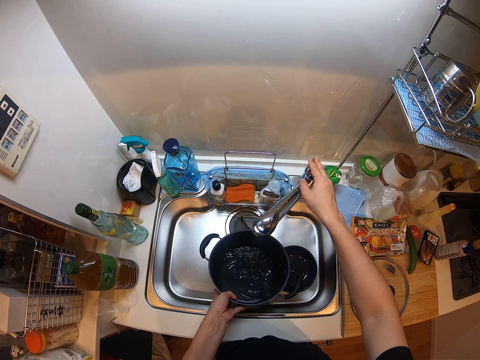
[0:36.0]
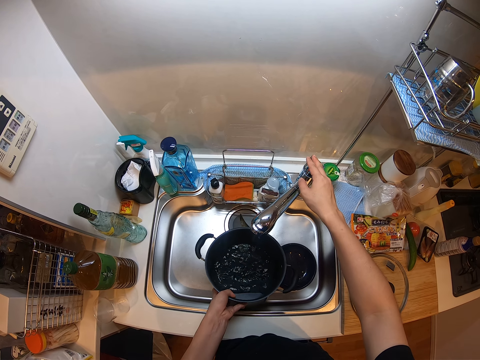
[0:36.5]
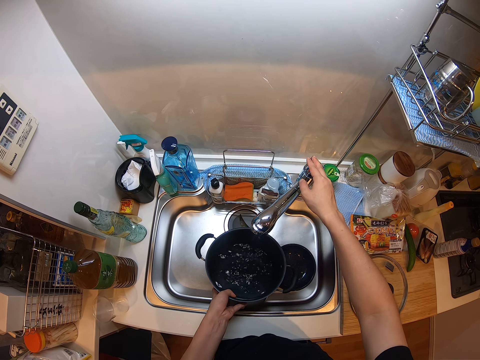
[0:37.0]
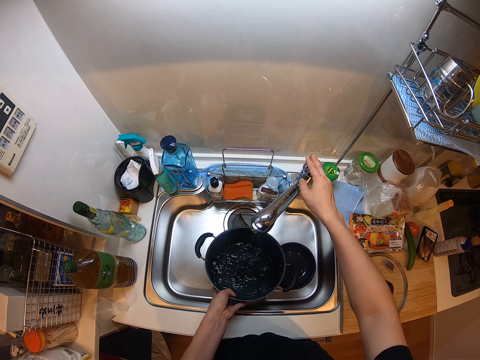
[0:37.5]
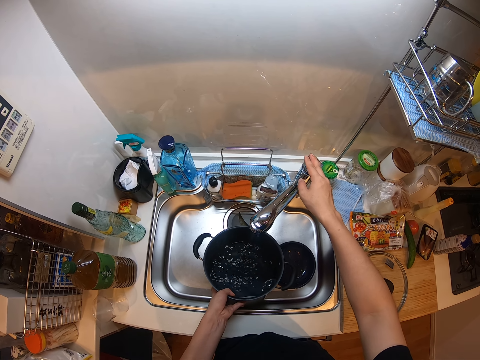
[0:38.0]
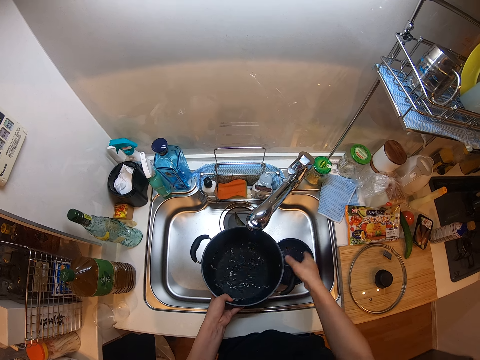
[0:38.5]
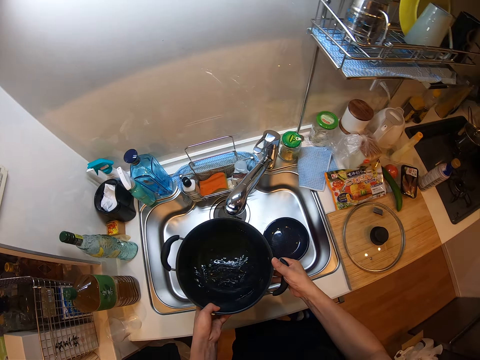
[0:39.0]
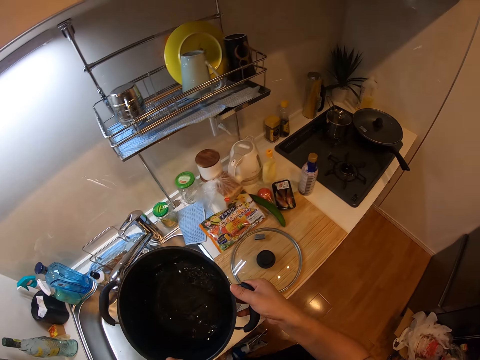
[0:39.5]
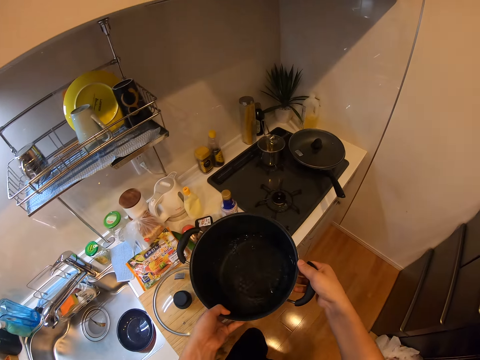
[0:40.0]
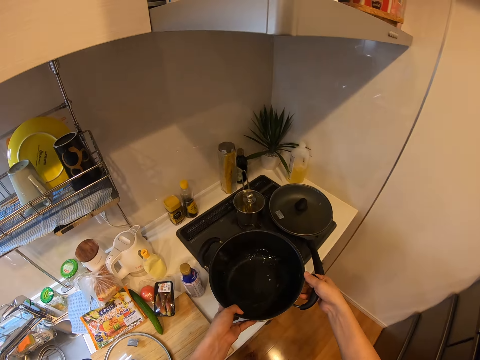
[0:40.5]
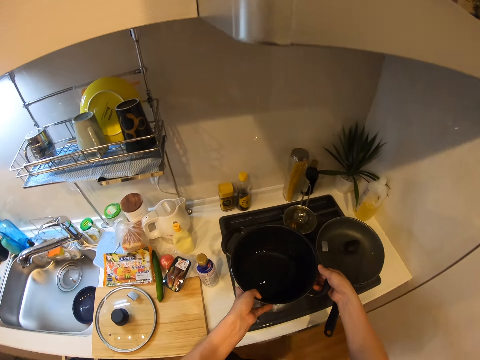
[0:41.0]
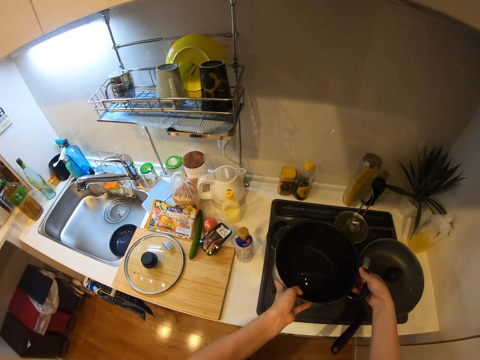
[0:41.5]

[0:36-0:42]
The camera wearer switches off the tap. They lift the cooking pot. They drop the pot on the gas cooker.

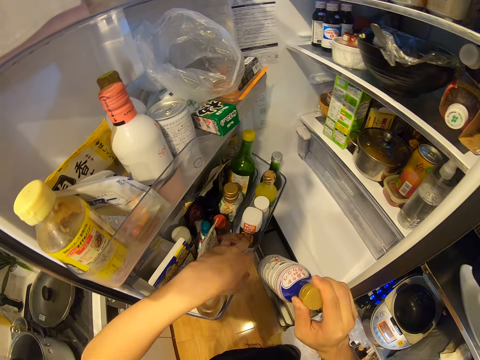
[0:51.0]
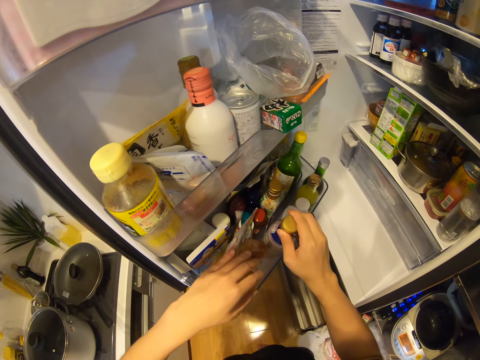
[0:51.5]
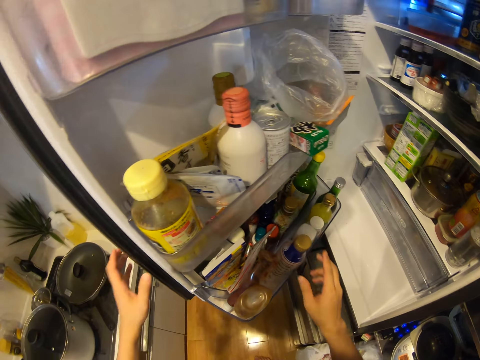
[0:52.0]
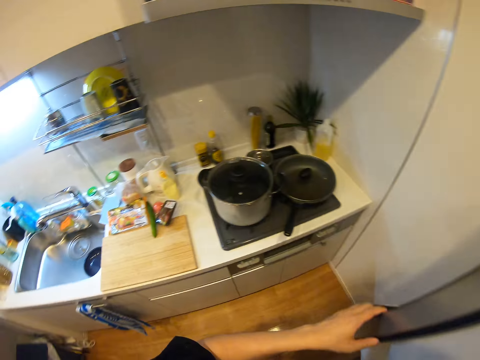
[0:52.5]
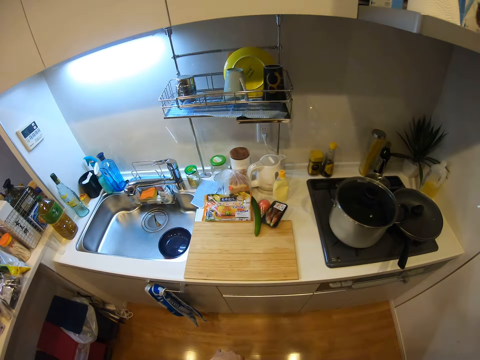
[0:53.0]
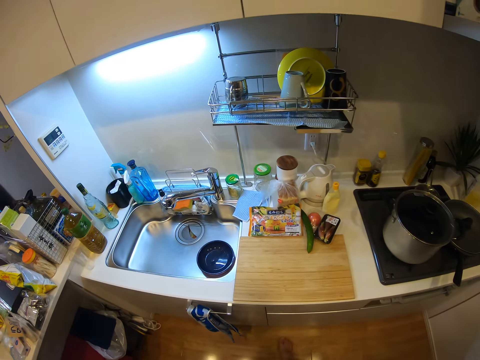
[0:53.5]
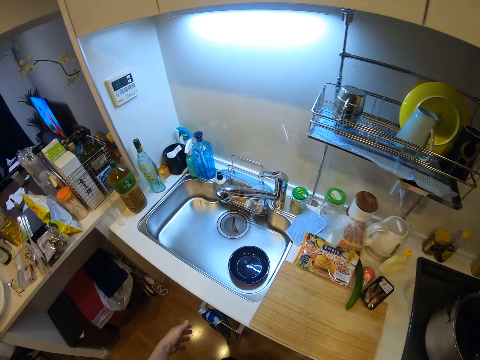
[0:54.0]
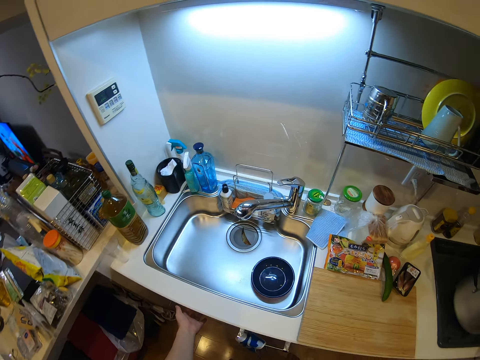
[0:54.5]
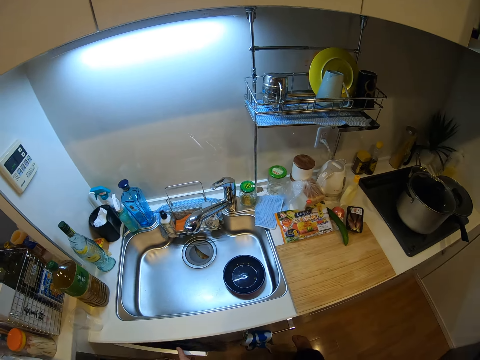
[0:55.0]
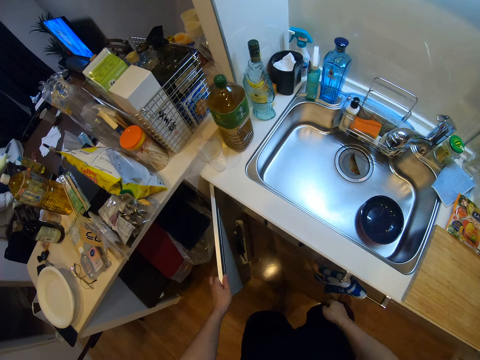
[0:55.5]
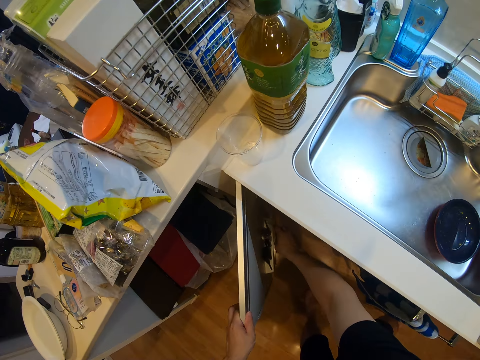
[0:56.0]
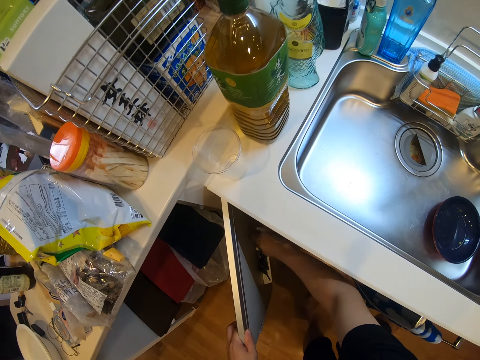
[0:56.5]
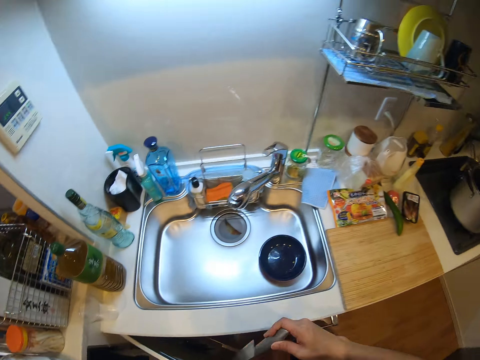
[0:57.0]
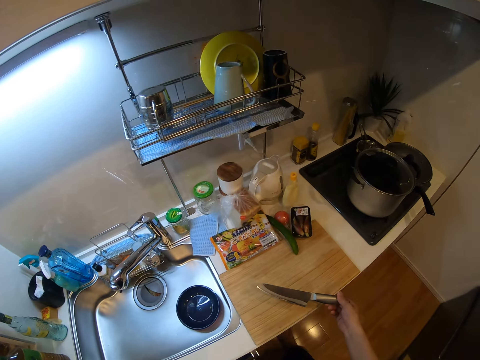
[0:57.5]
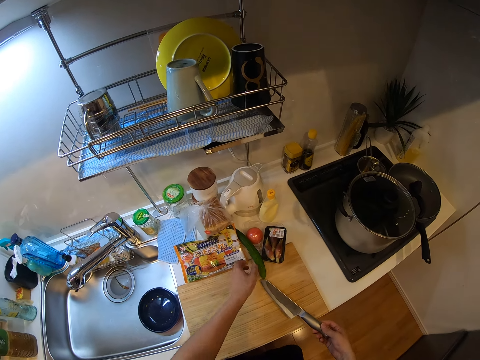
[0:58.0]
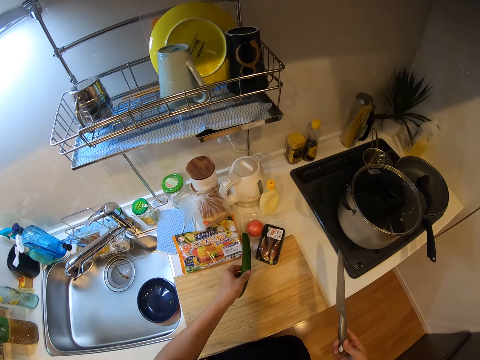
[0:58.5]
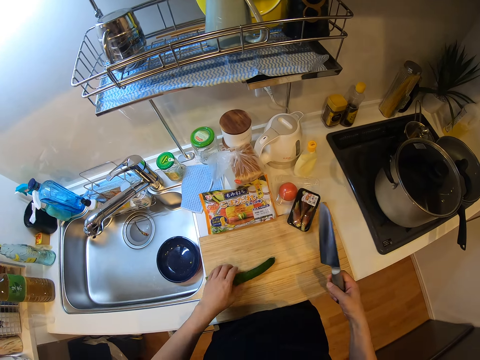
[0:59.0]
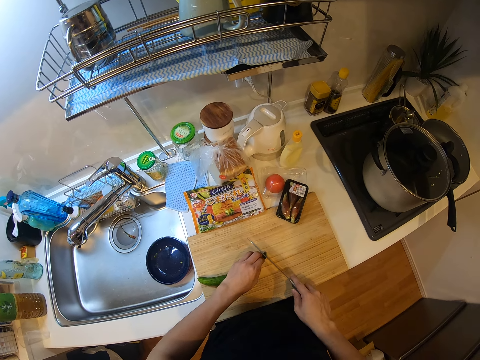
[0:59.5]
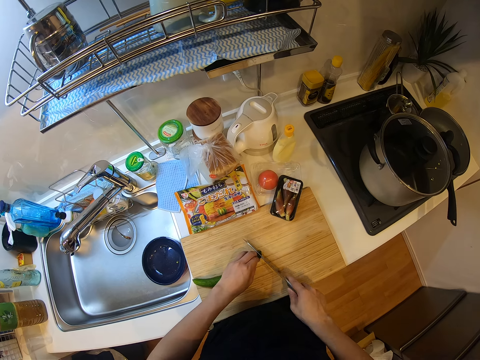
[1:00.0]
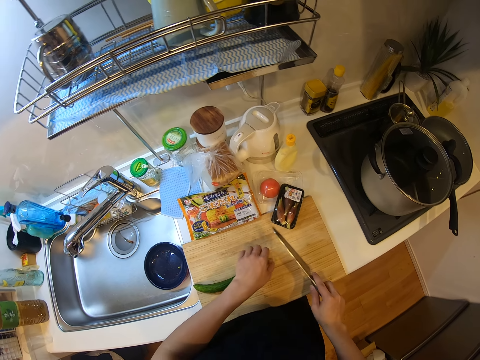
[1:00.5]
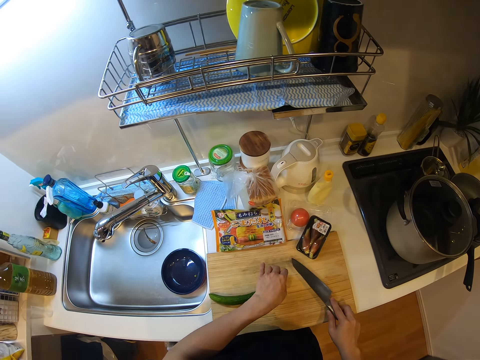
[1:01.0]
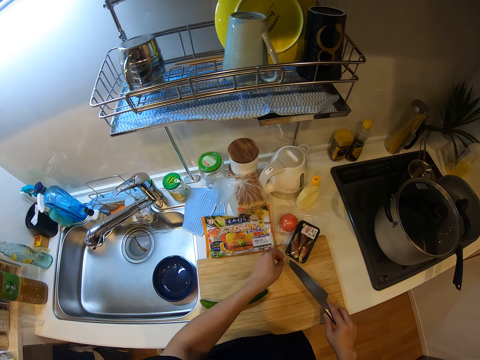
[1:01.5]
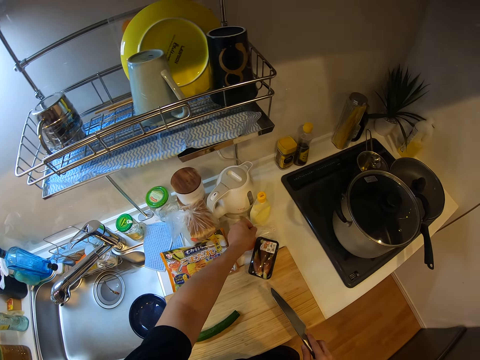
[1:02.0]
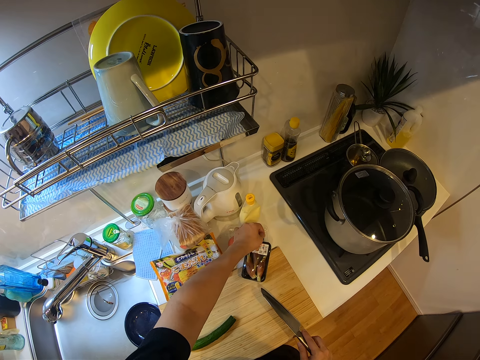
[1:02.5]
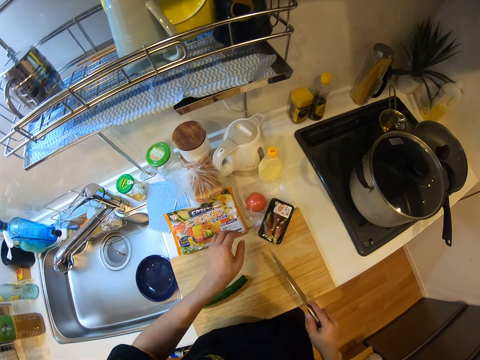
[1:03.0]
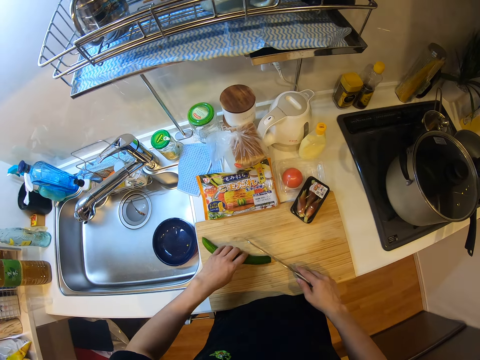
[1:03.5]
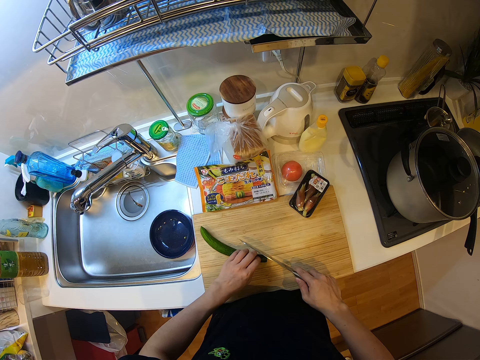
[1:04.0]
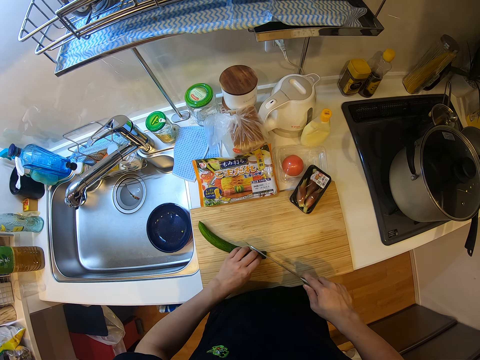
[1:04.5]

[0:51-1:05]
The camera wearer holds the bottle in the fridge. She puts the bottle in the fridge. She shuts the fridge. She opens a cupboard under the sink. She picks up a knife from the cupboard with her right hand. She holds the knife. She holds the cucumber or zucchini. She picks up the zucchini on the cabinet with her left hand. She drops the zucchini on the chopping board on the cabinet. She cuts the tip of the zucchini on the chopping board with the knife. She picks up the tip of the zucchini on the chopping board with her left hand. She drops the tip of the zucchini into the carton of eggs on the cabinet. She holds the cucumber.

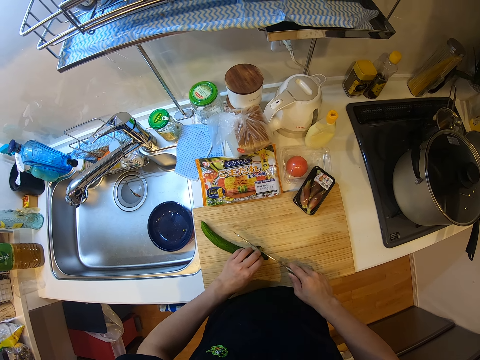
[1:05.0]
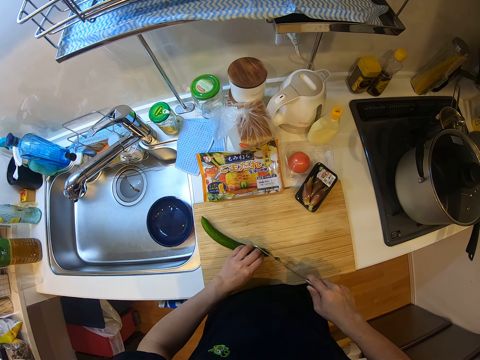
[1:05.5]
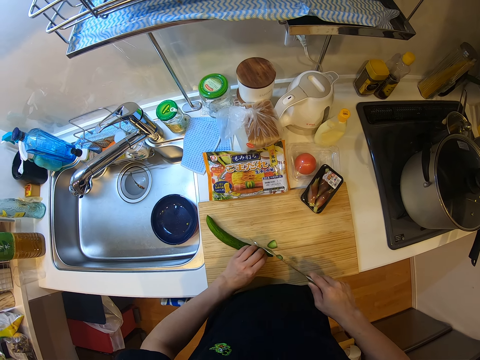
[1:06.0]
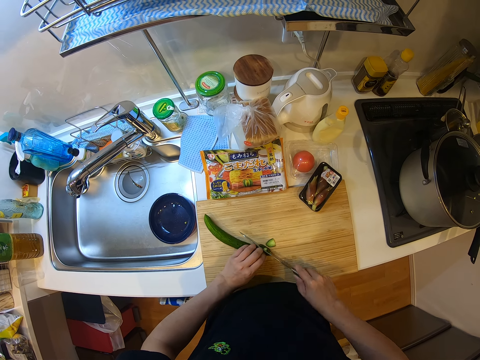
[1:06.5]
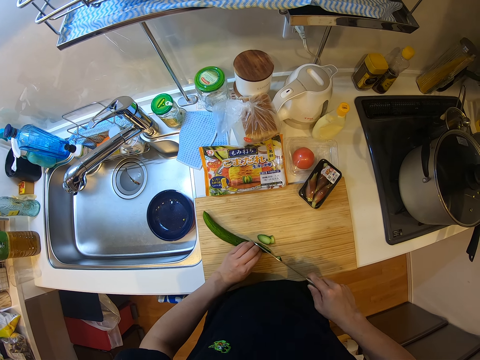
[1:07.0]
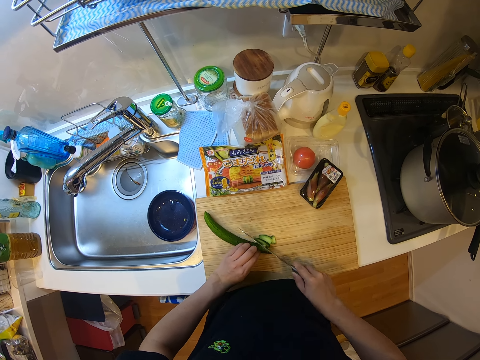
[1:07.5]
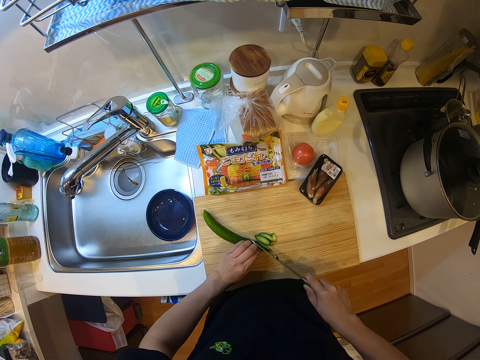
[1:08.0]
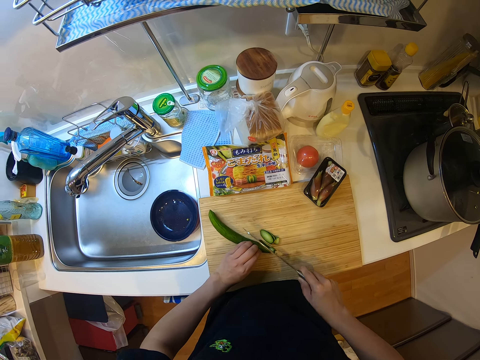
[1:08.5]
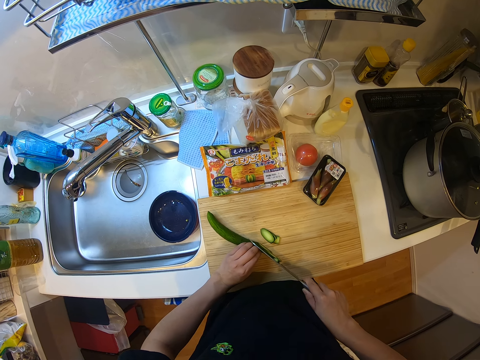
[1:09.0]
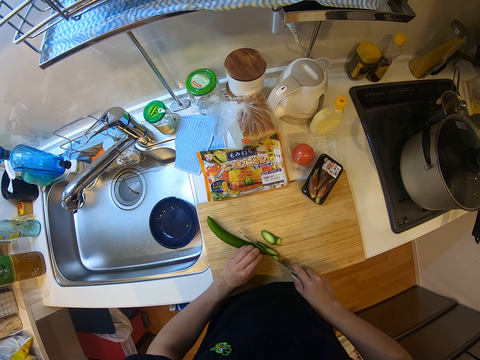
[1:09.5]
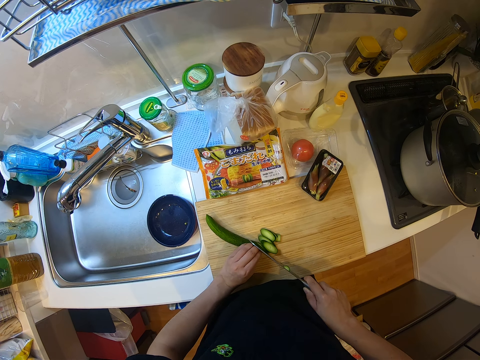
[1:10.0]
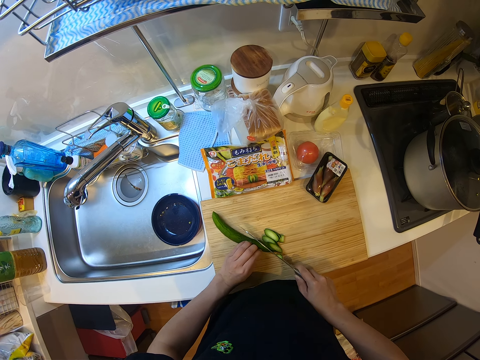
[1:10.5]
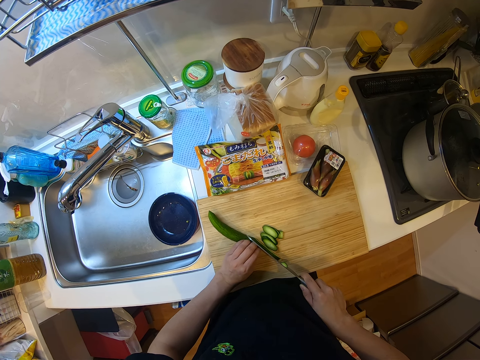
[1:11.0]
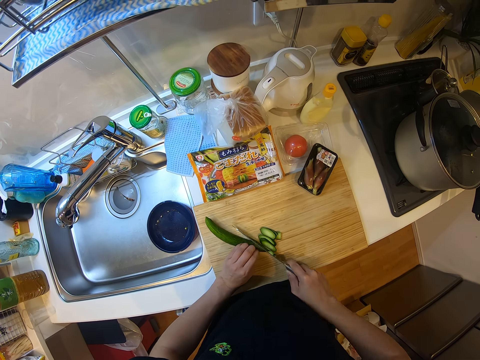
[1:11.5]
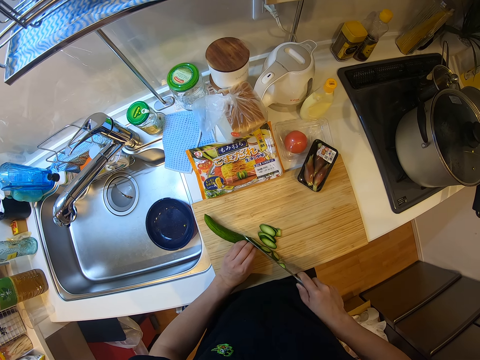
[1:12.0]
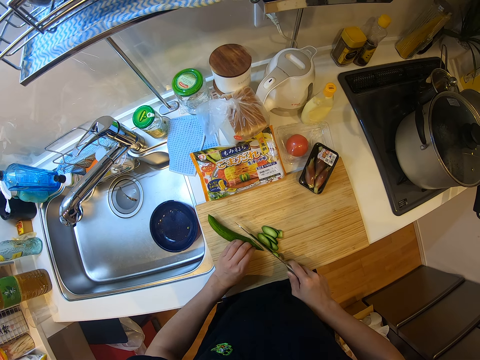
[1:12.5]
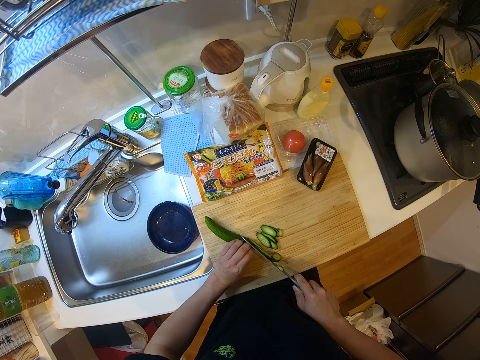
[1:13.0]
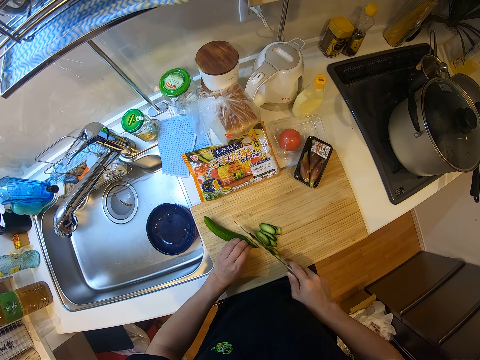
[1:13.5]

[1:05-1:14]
The camera wearer slices the zucchini on the chopping board with the knife.
